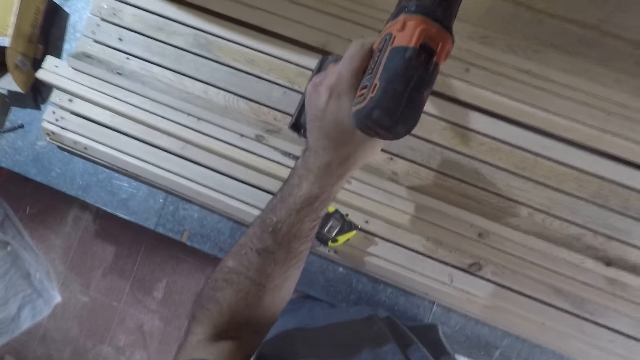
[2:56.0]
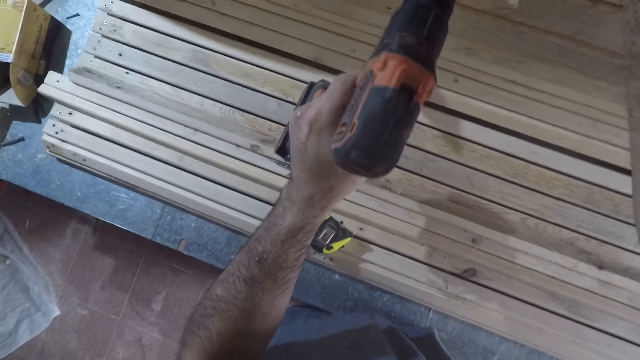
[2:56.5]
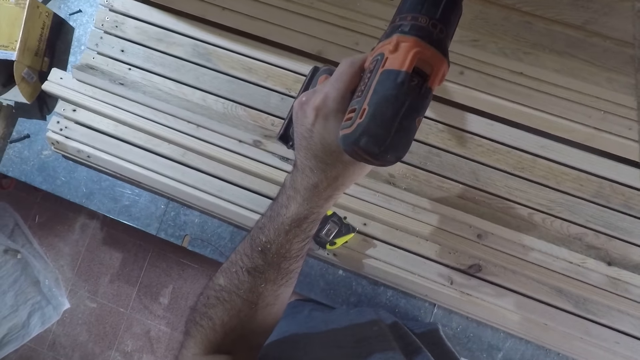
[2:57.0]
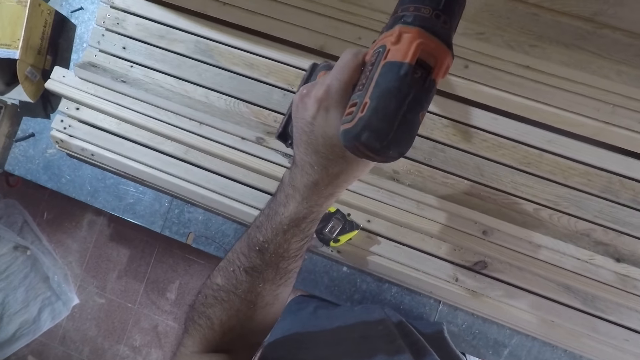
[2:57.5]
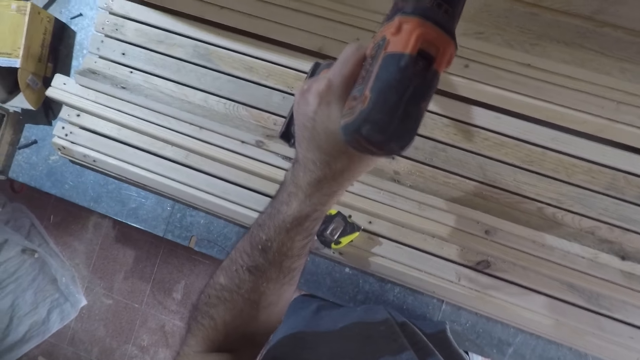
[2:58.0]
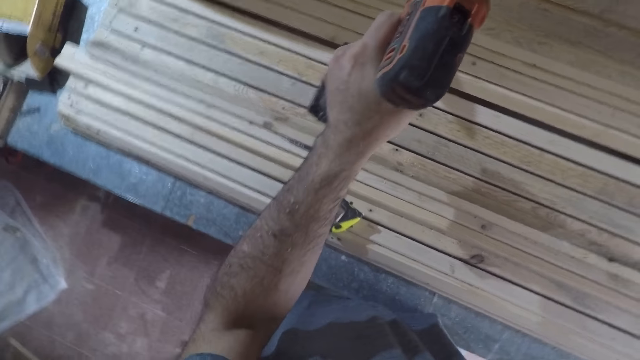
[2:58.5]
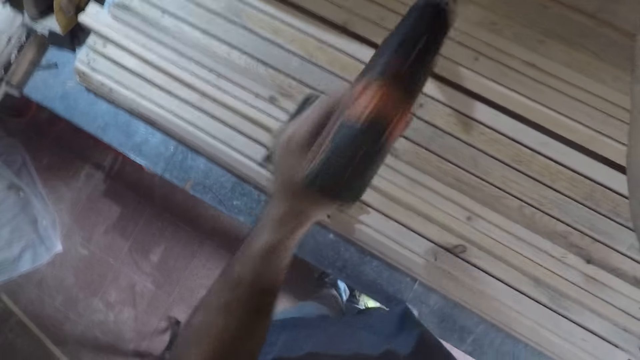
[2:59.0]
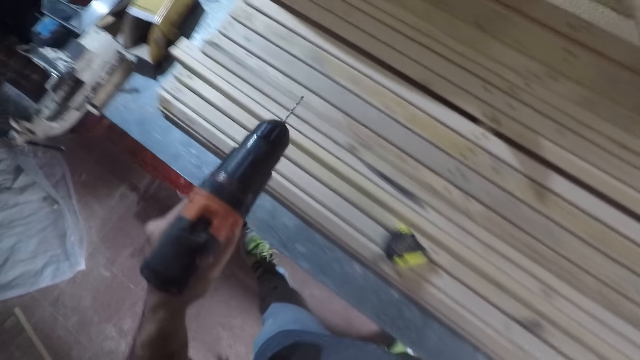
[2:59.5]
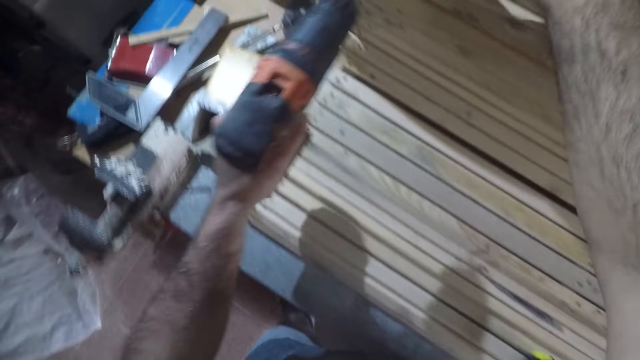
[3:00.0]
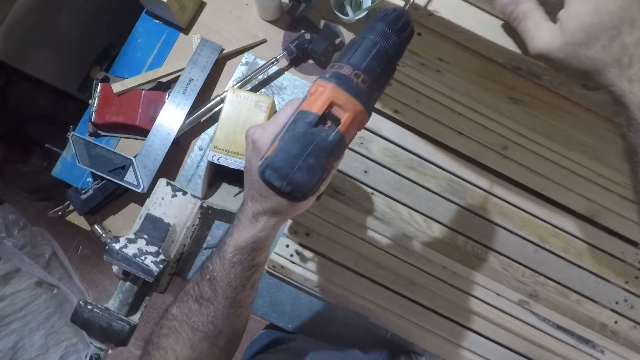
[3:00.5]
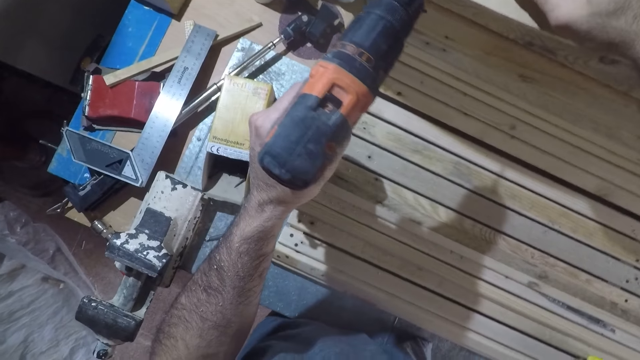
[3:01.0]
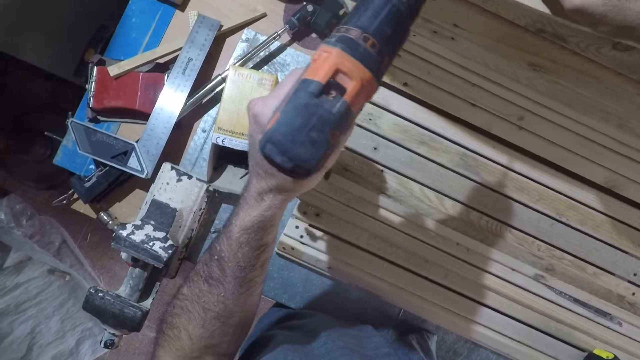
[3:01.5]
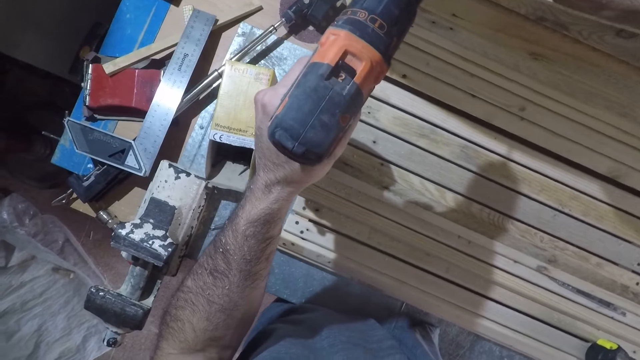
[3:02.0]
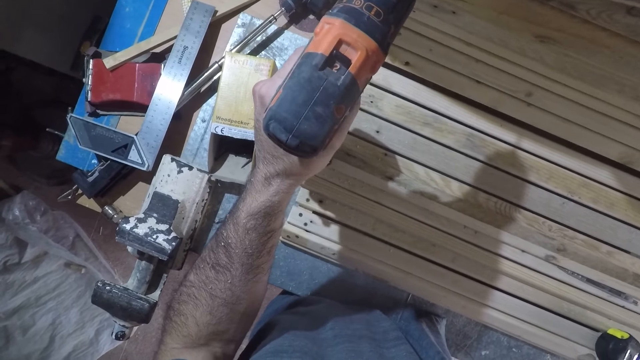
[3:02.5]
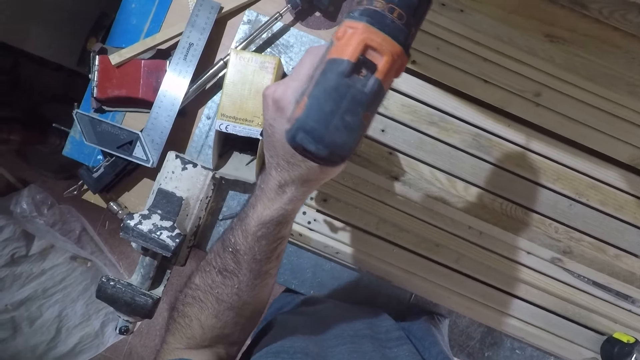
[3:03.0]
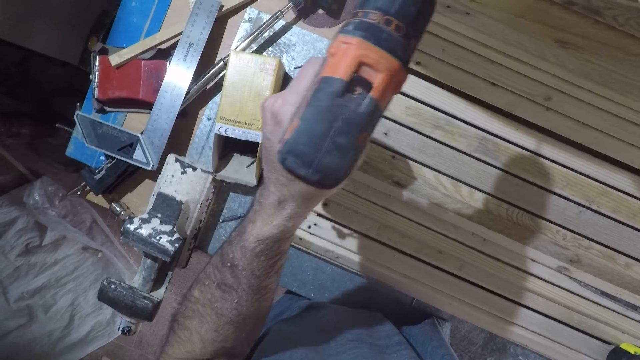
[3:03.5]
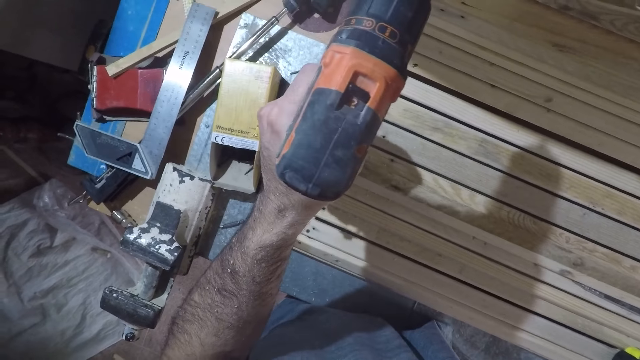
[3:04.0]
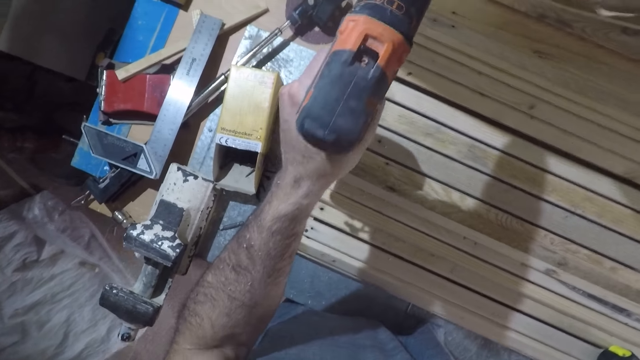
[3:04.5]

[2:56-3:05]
The camera wearer drills a pressure treated wood.

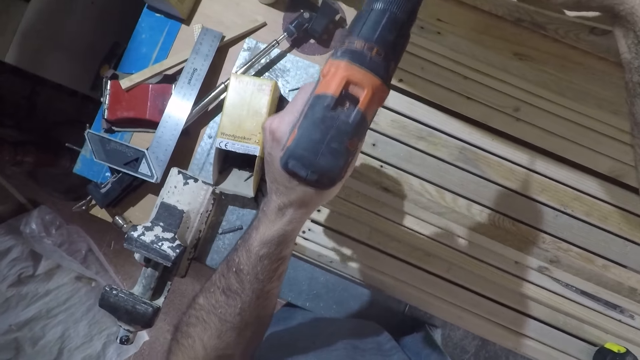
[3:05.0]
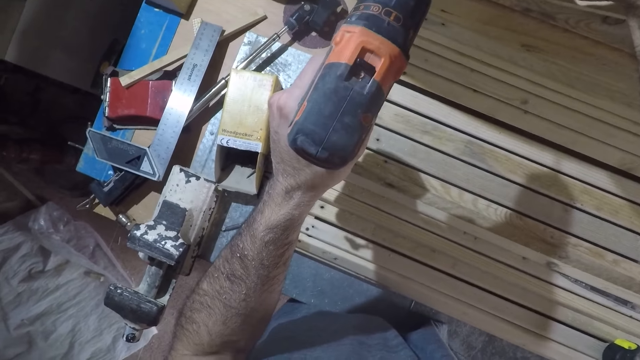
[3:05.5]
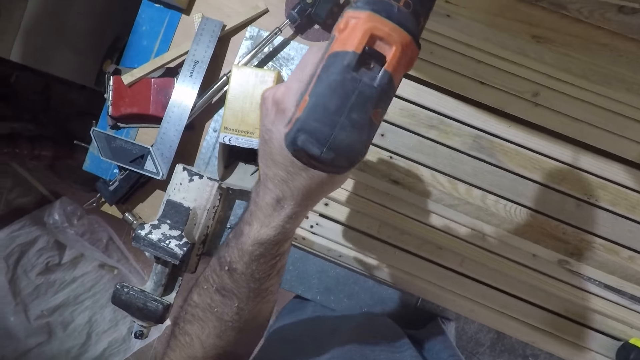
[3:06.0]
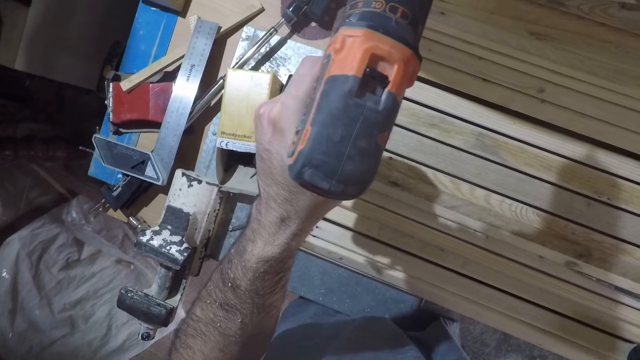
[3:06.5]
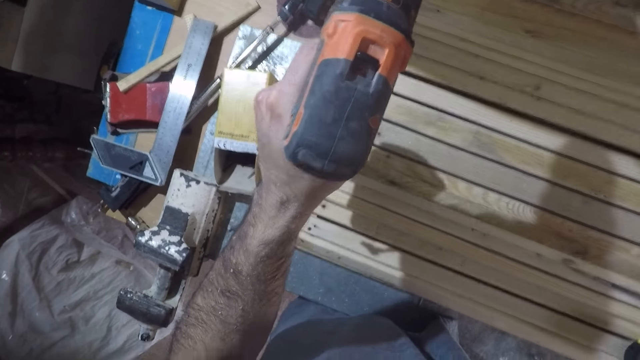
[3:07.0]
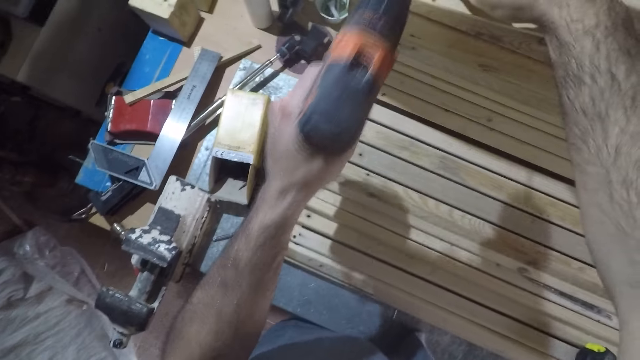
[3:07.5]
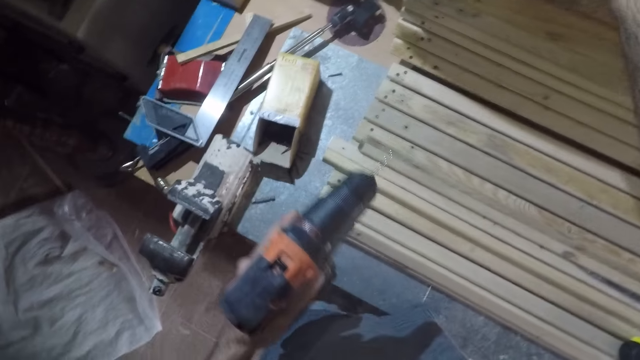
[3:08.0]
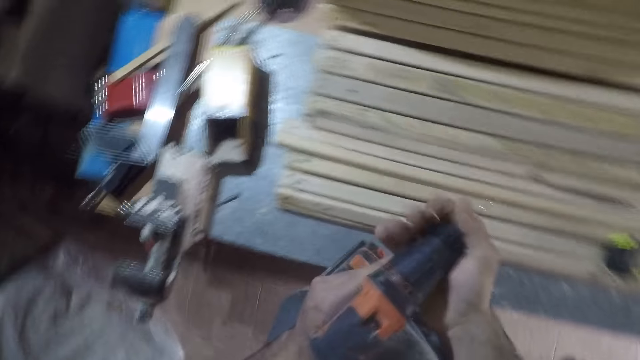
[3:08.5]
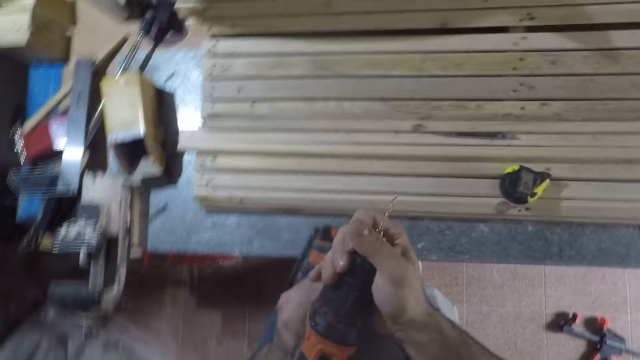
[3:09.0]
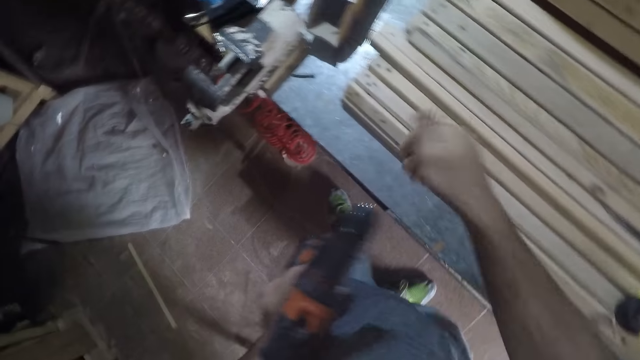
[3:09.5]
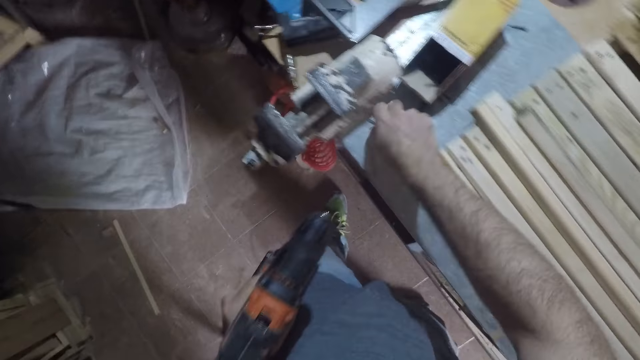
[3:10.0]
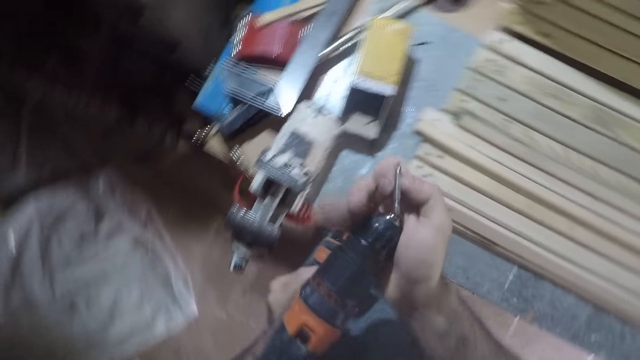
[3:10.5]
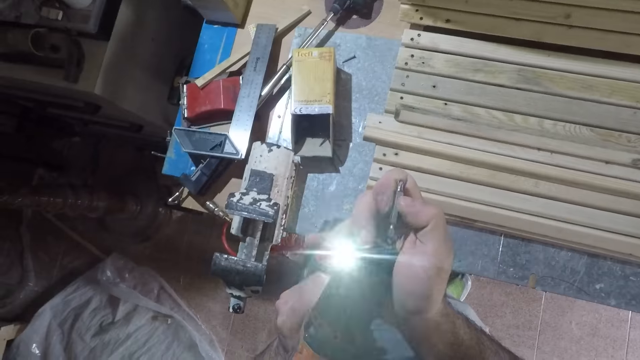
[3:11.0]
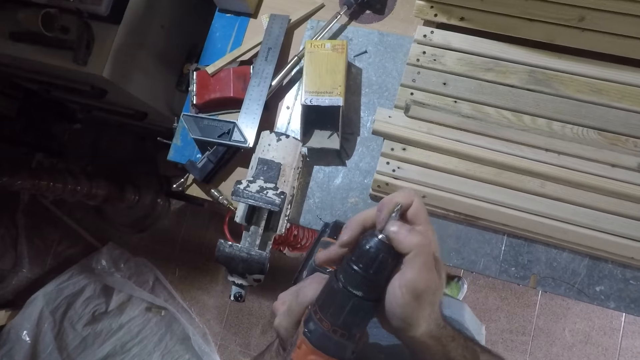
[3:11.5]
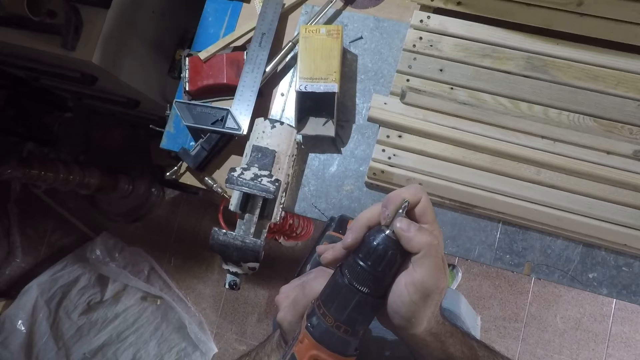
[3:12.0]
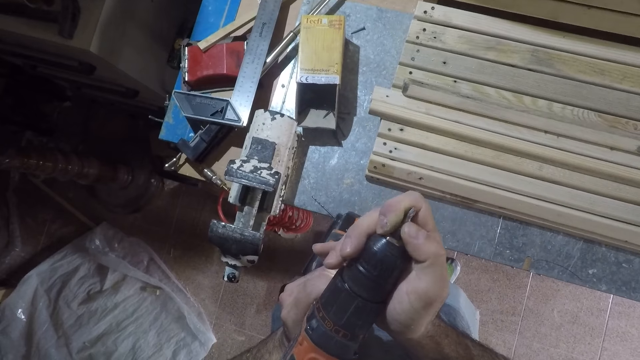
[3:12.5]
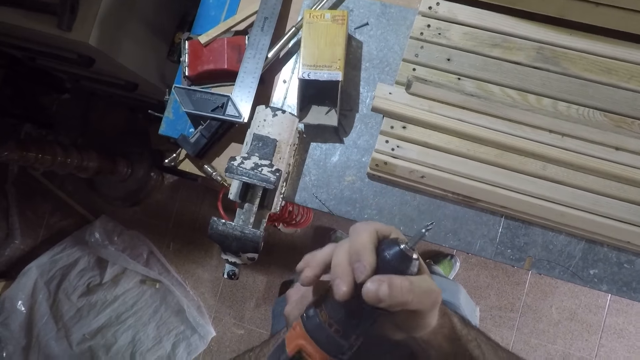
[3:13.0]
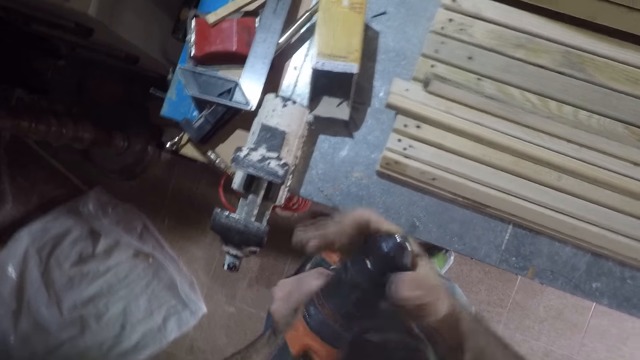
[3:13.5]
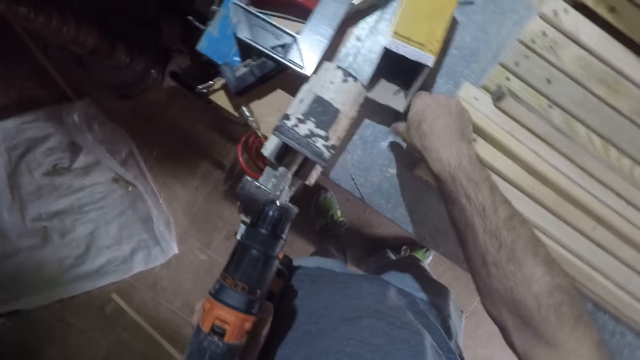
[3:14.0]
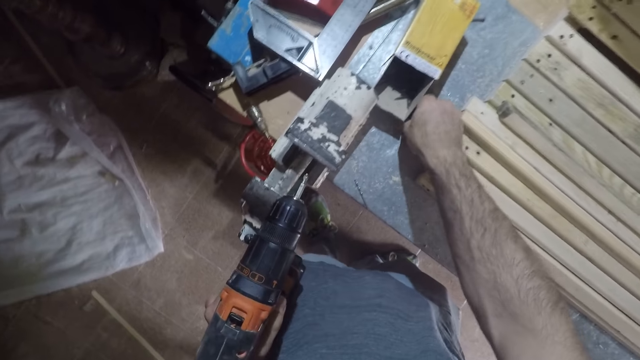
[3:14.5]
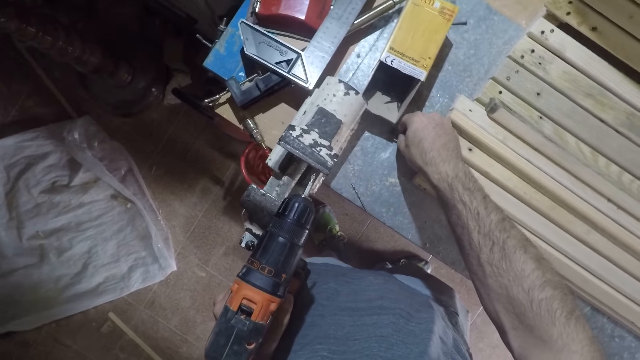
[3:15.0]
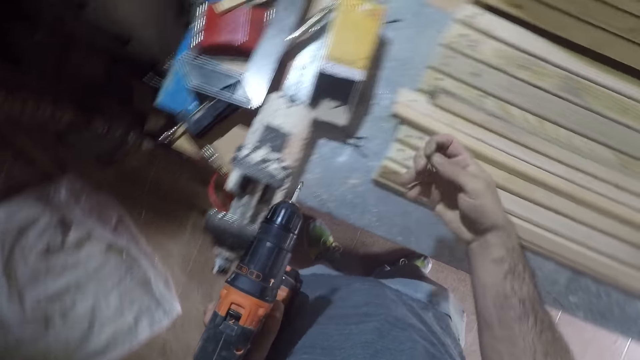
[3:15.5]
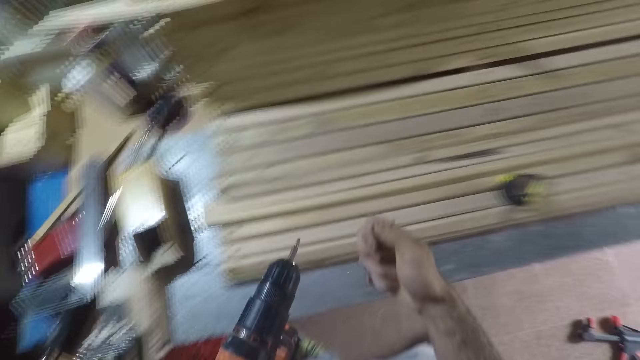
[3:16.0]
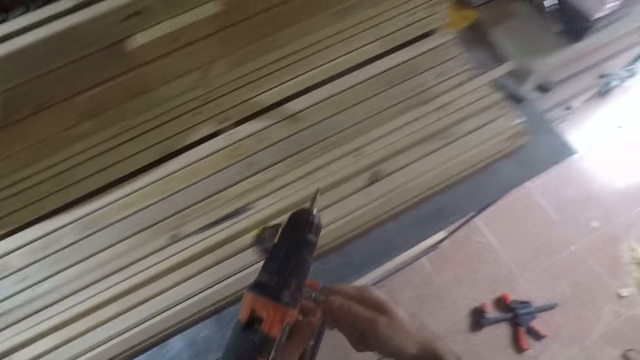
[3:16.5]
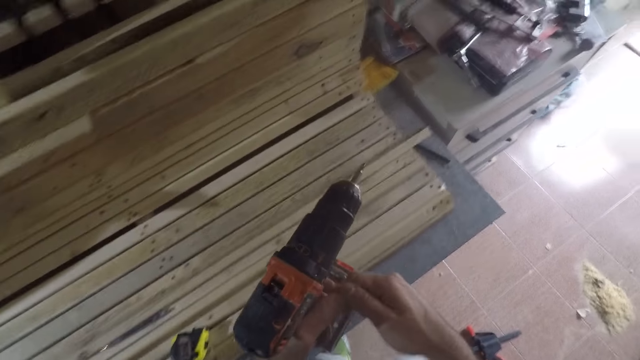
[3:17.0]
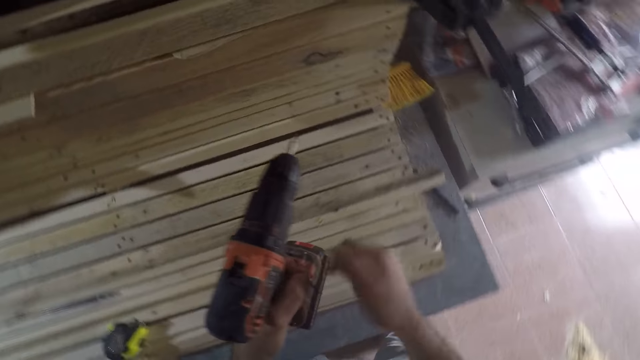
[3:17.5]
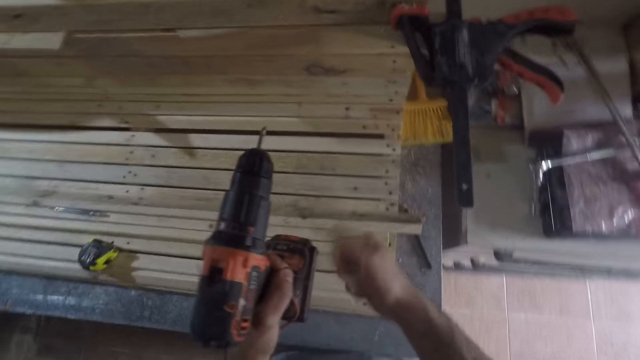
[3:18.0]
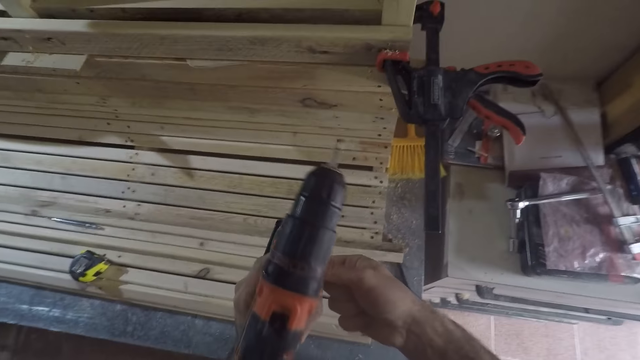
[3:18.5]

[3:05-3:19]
The camera wearer withdraws the power drill from the wood piece. He removes the drill bit from the power drill with his right hand. He drops the drill bit on the table. He picks up another drill bit from the table. He presses the speed trigger of the power drill. He puts the drill bit into the power drill with his right hand. He picks up some screws from the table with his right hand. He moves a bit and touches the power drill with his right hand.
